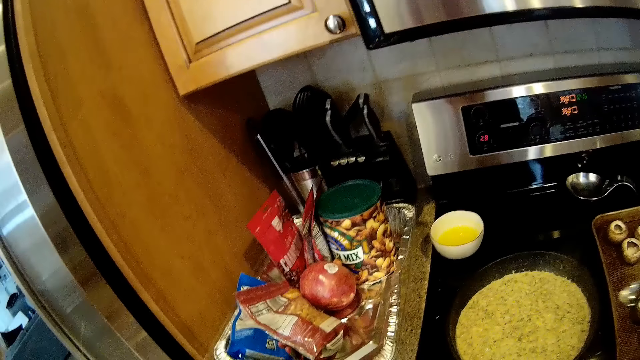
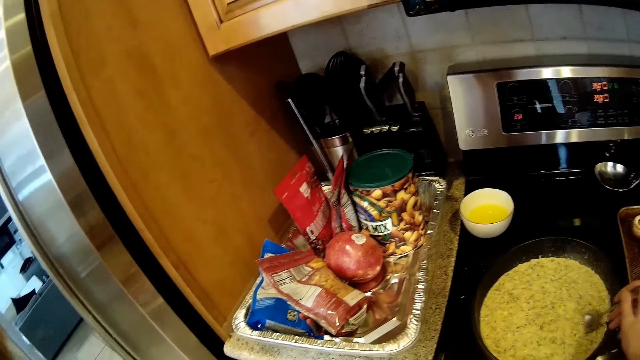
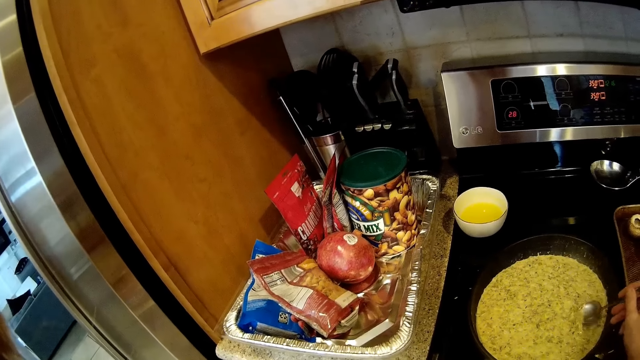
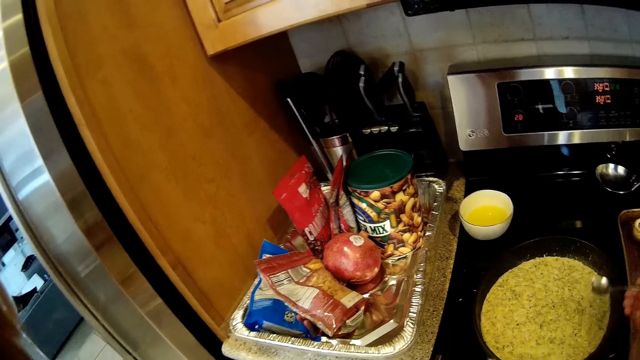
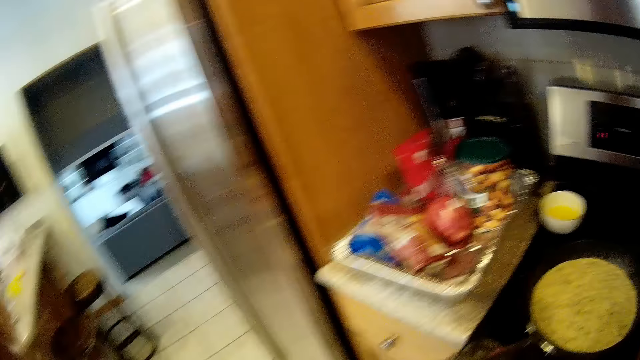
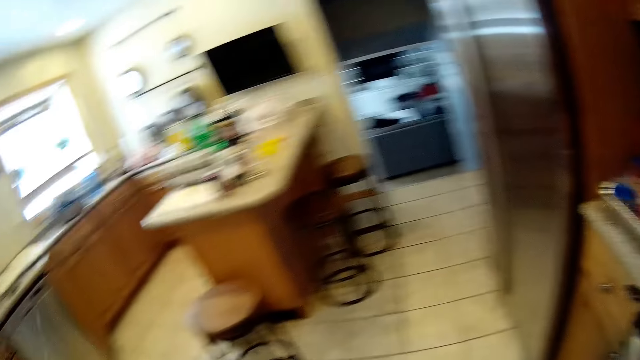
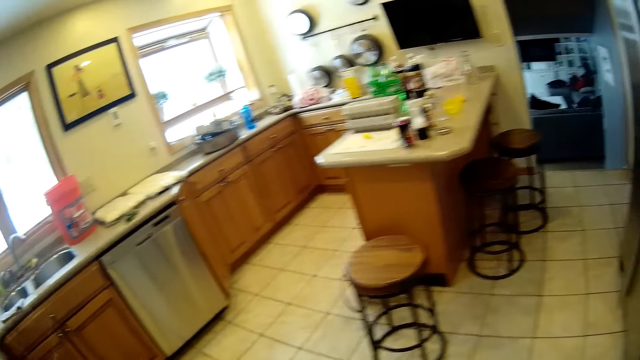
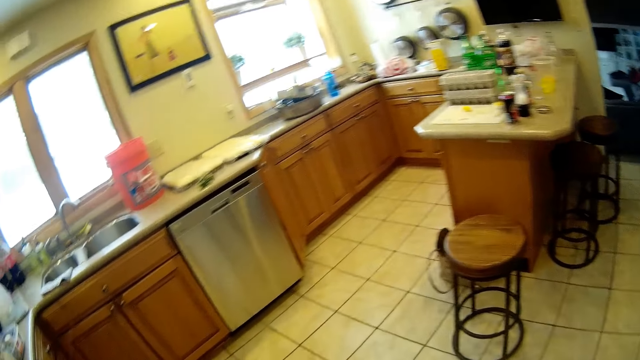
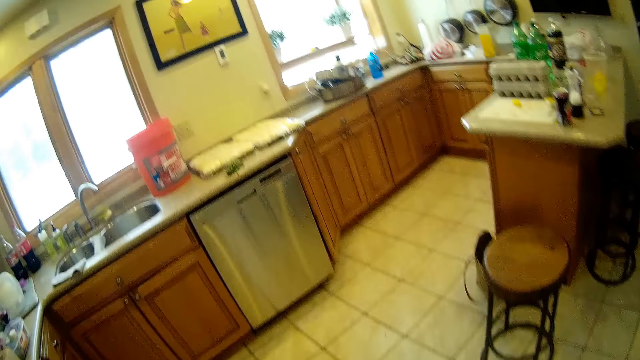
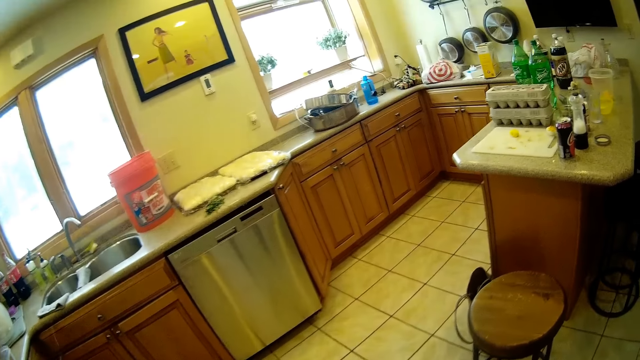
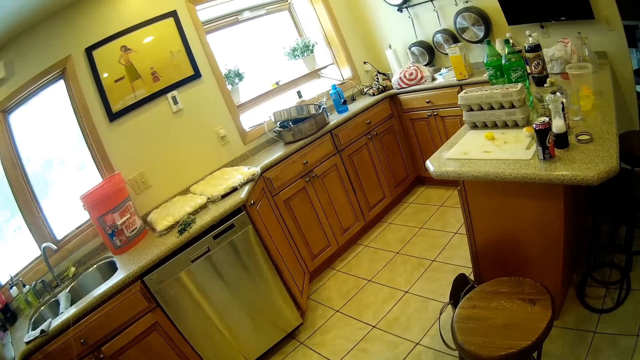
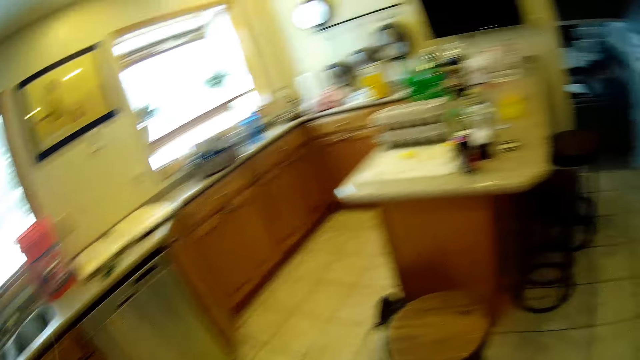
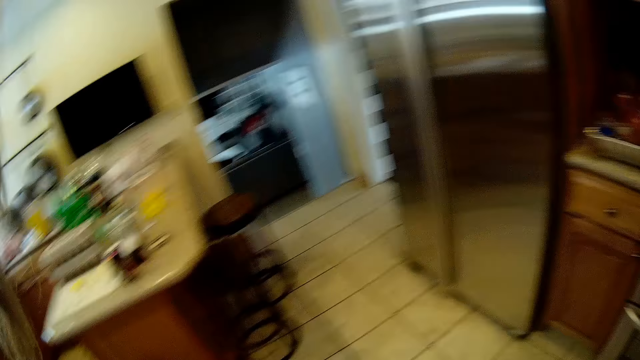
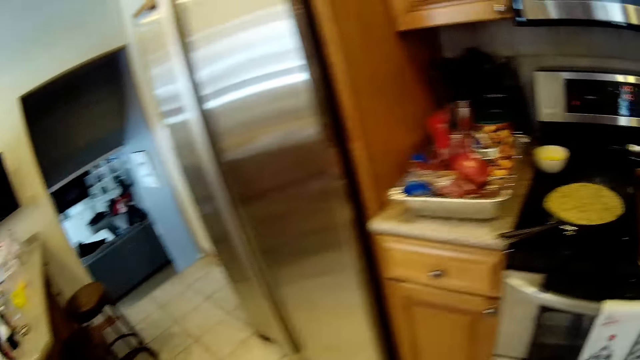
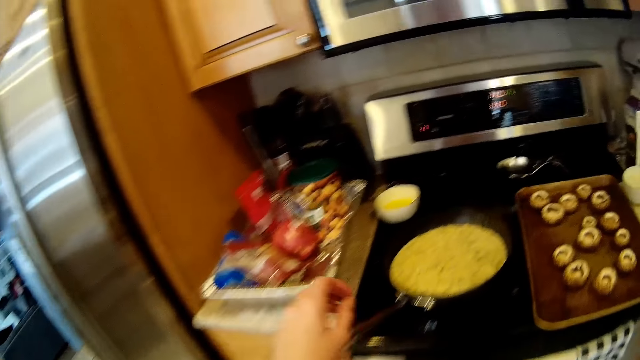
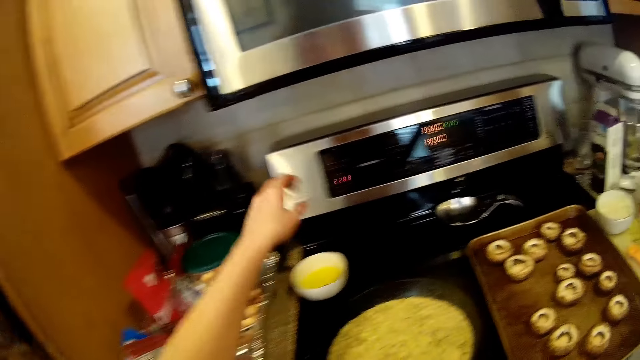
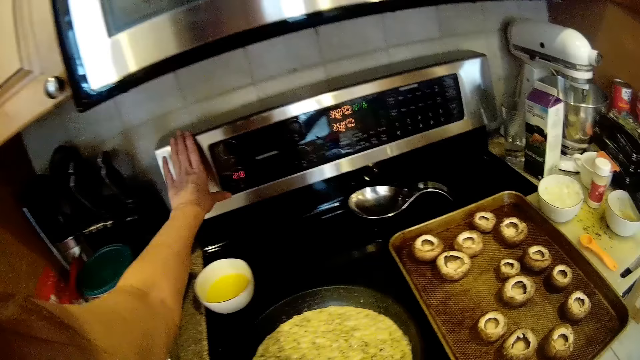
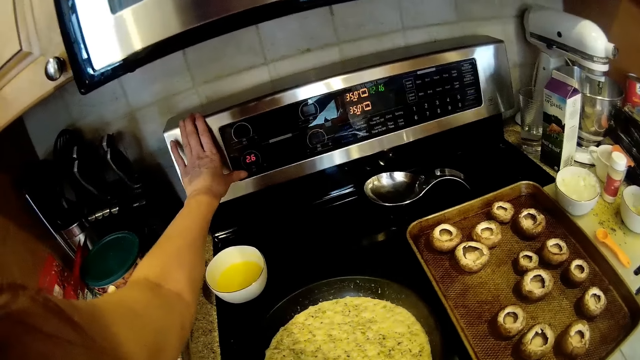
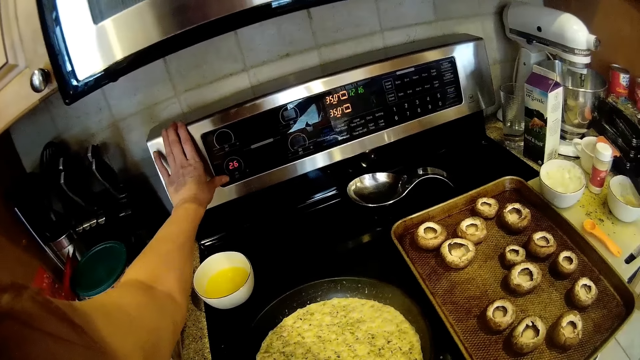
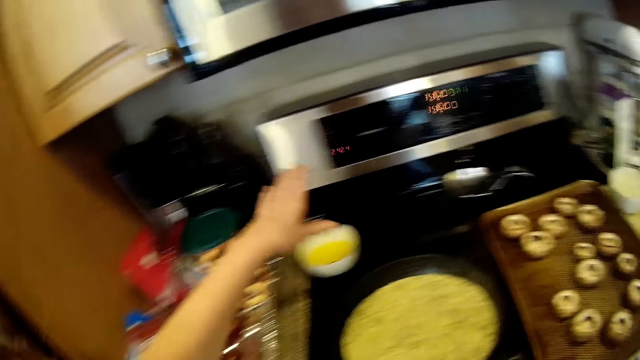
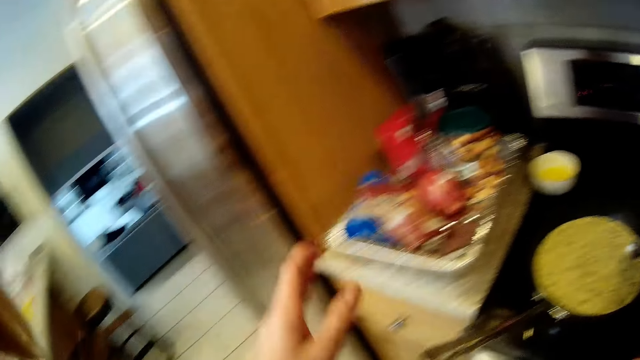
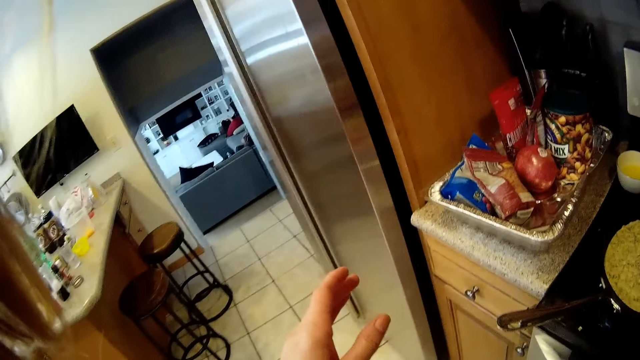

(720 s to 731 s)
The camera wearer puts the spoon into the frypan. She takes food with the spoon. She carries the spoon with her left hand. She walks towards the sink. She walks in the kitchen. She walks towards the frypan. She operates the gas cooker with her left hand.

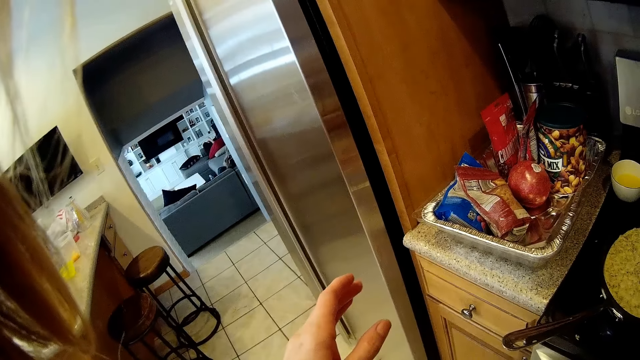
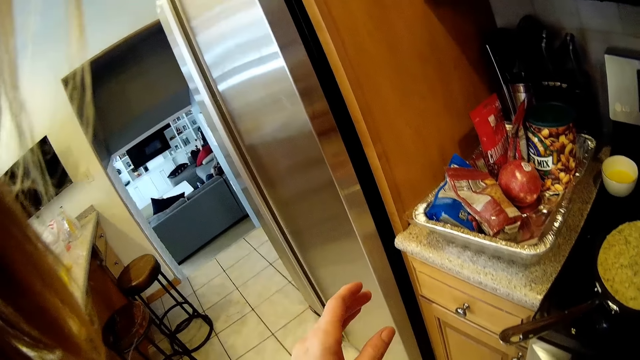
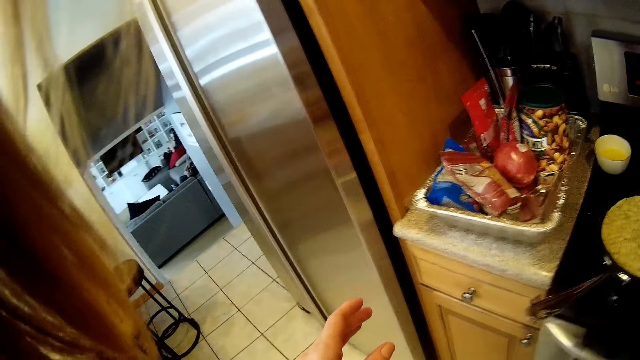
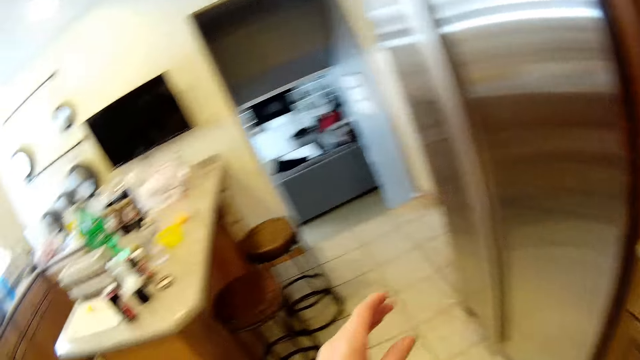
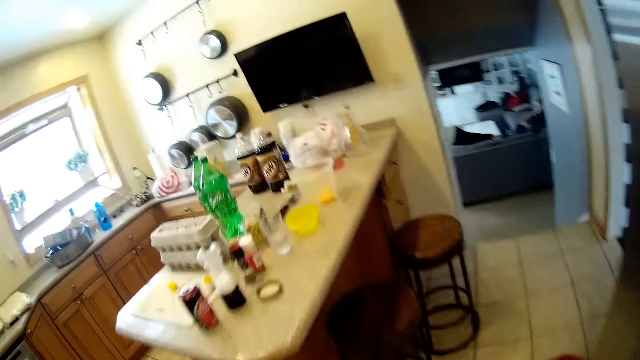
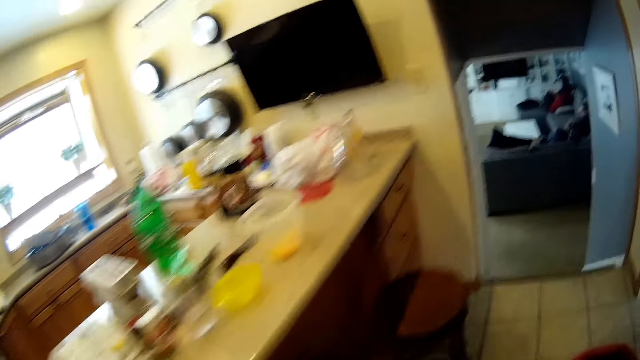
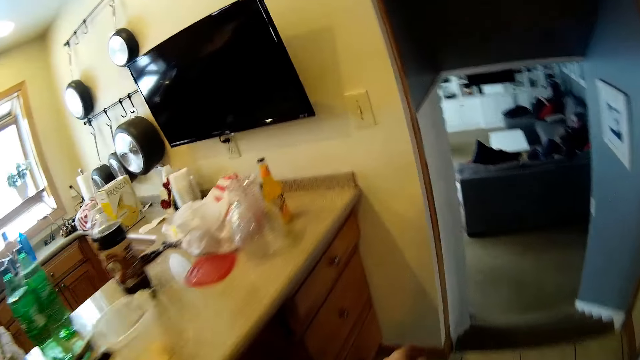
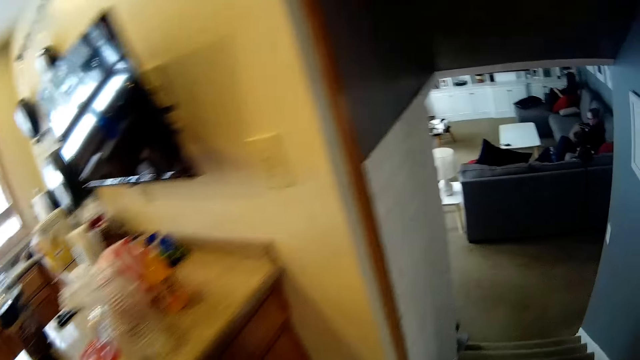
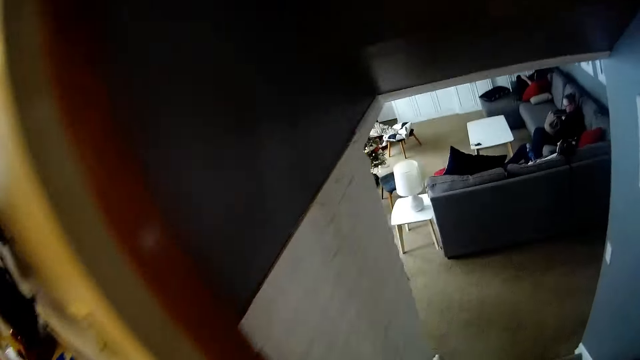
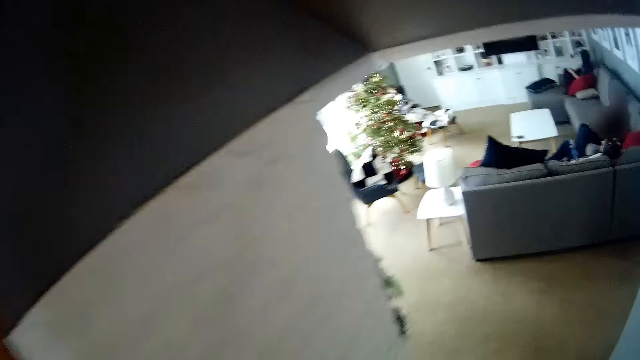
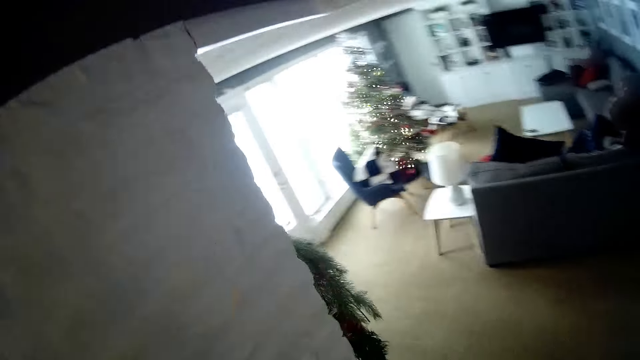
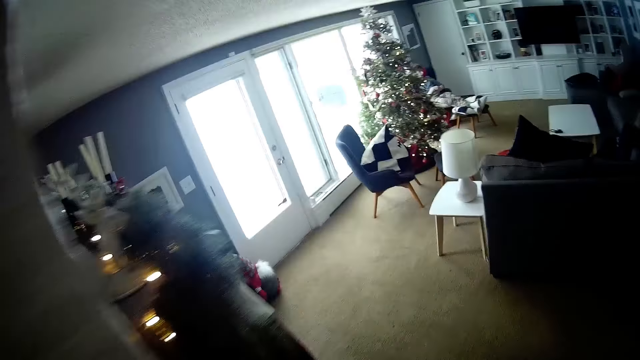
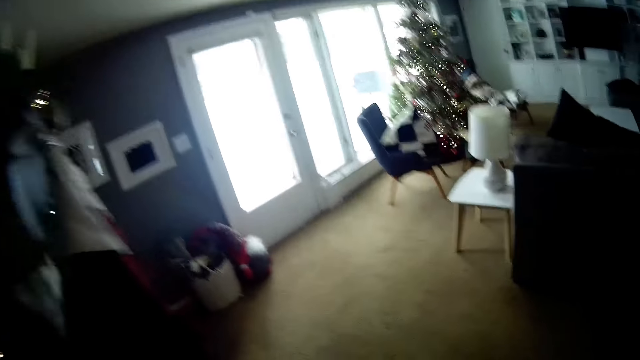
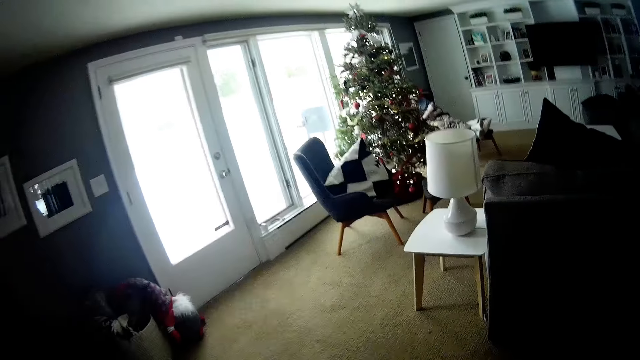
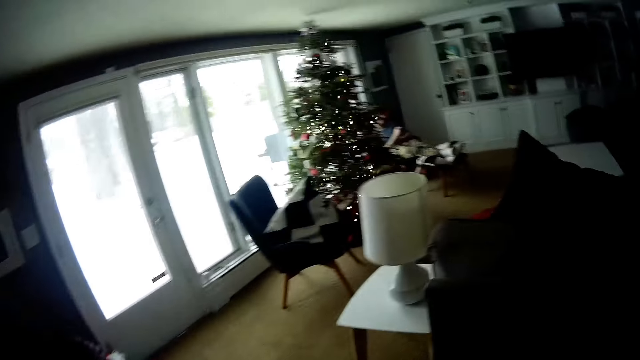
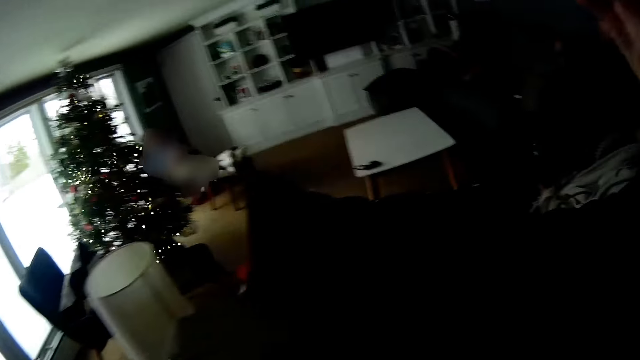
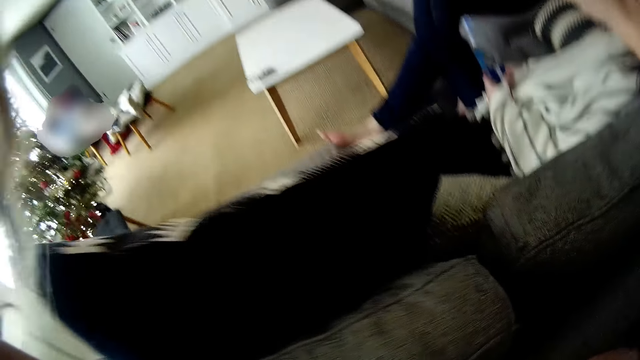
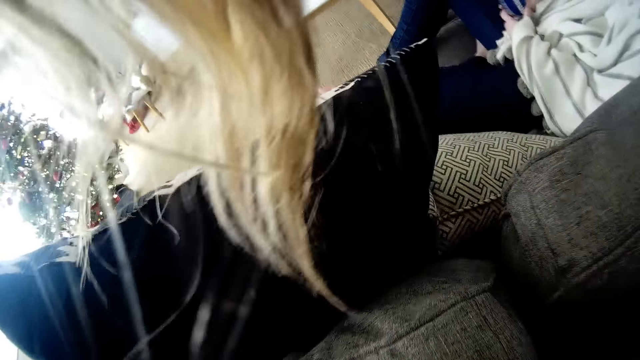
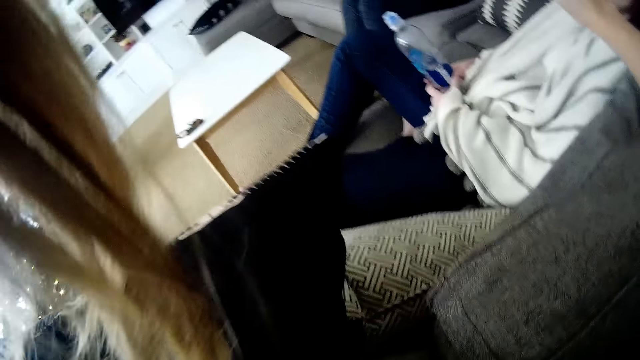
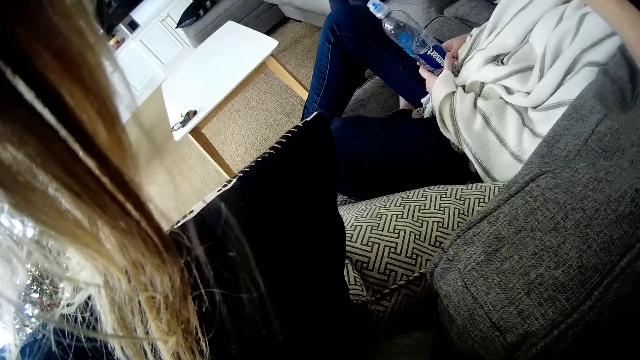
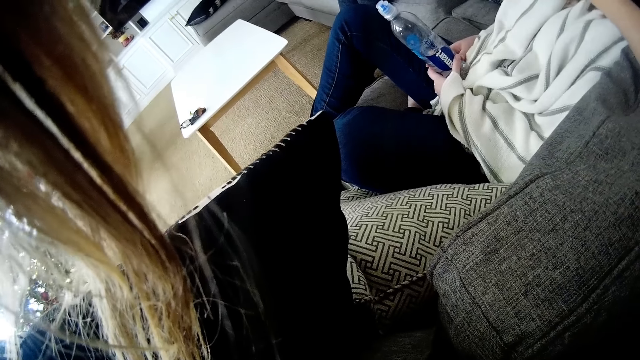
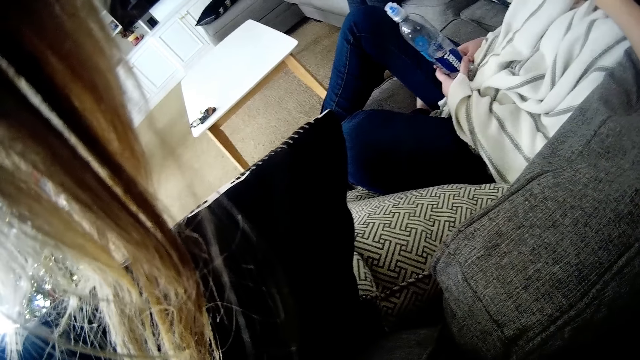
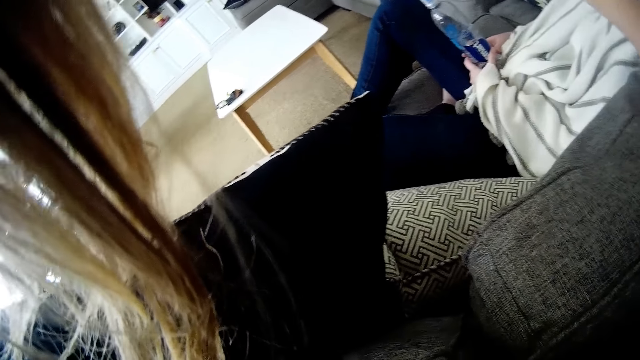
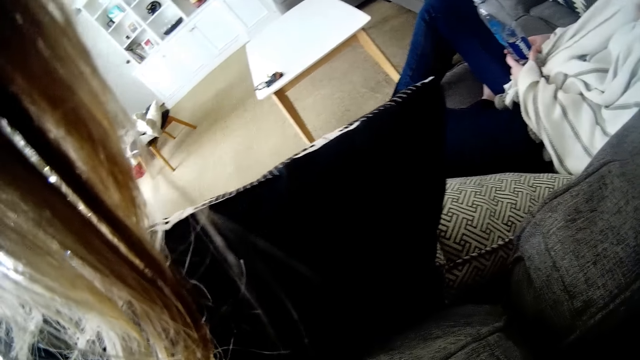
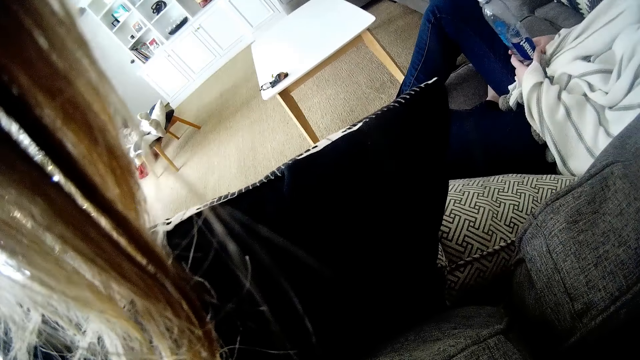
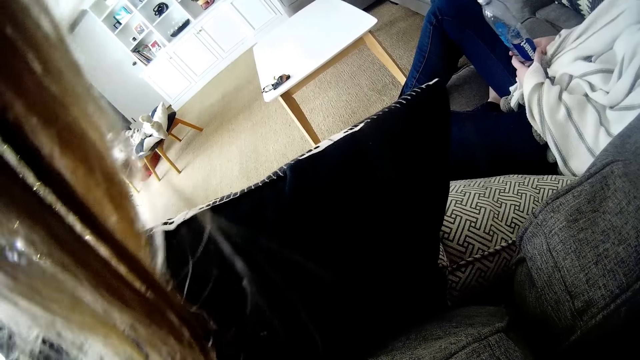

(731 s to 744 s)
The camera wearer walks towards the stairs. They walk in the house. They walk down the stairs. They walk into the sitting room. They talk to a woman.
